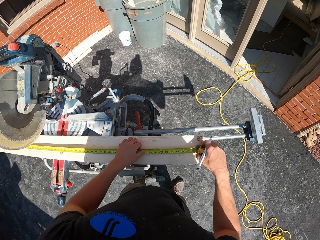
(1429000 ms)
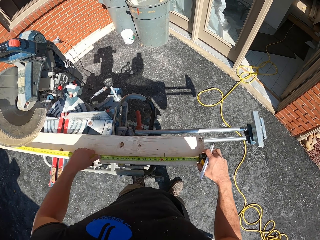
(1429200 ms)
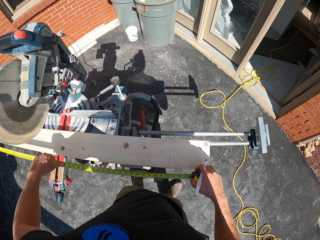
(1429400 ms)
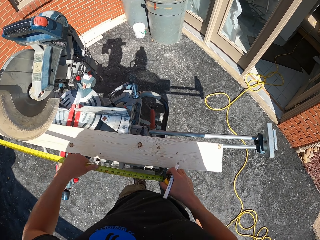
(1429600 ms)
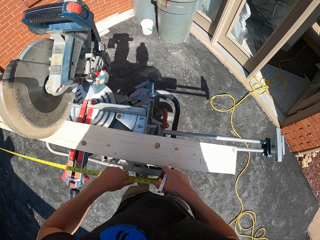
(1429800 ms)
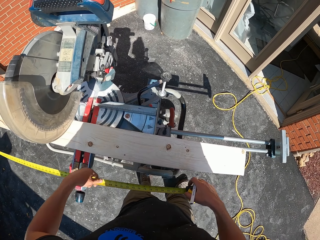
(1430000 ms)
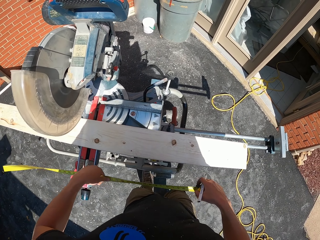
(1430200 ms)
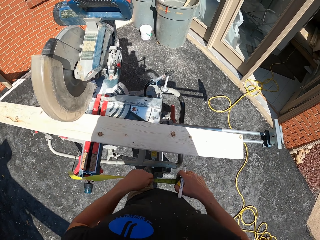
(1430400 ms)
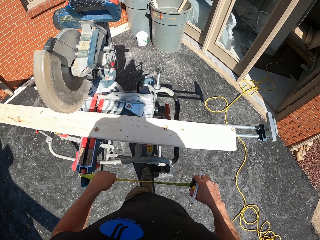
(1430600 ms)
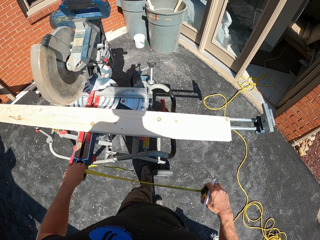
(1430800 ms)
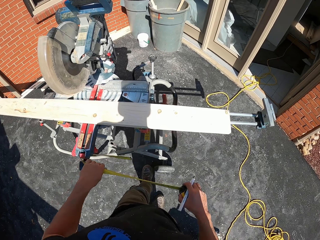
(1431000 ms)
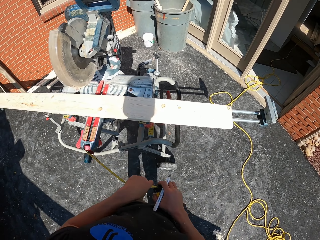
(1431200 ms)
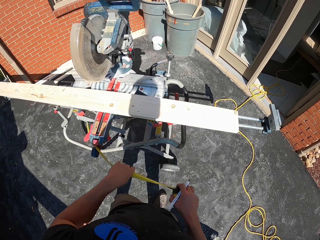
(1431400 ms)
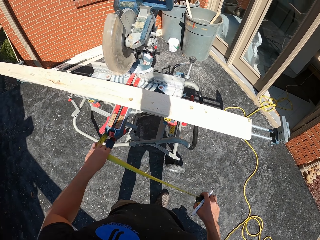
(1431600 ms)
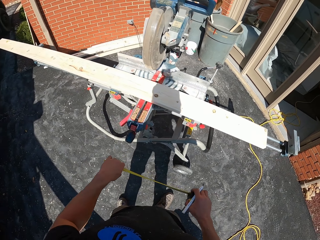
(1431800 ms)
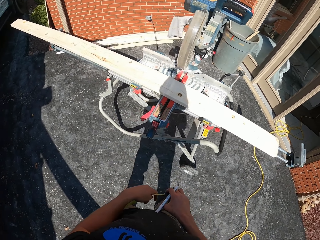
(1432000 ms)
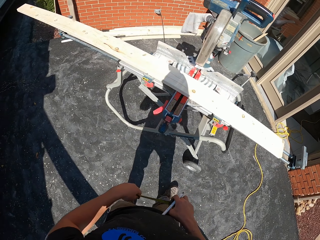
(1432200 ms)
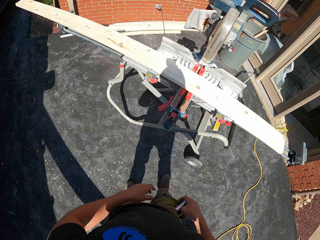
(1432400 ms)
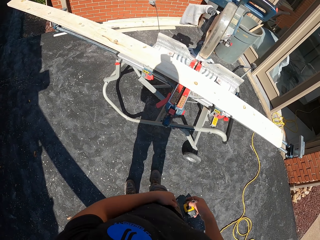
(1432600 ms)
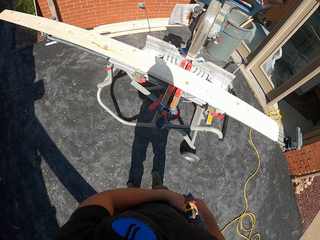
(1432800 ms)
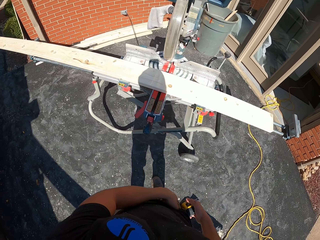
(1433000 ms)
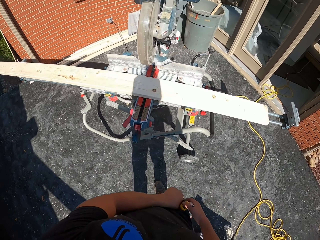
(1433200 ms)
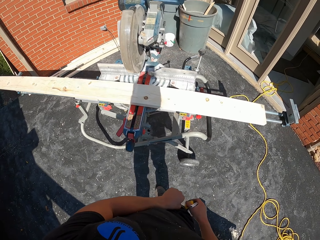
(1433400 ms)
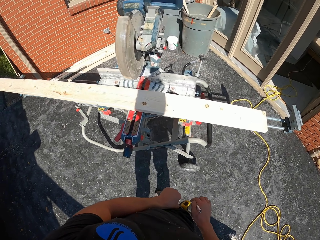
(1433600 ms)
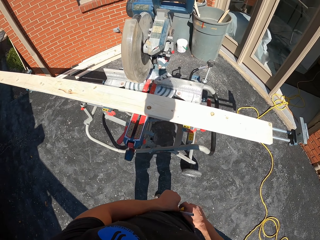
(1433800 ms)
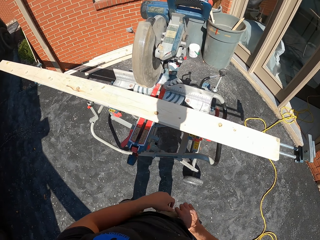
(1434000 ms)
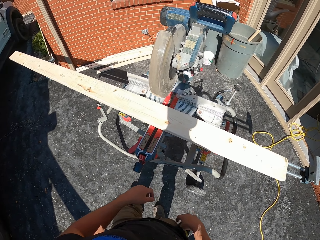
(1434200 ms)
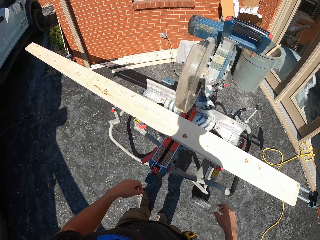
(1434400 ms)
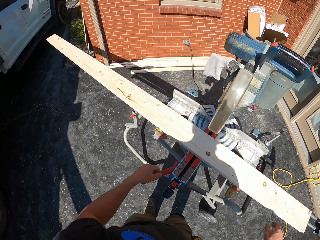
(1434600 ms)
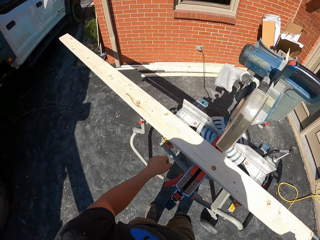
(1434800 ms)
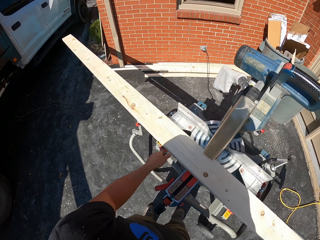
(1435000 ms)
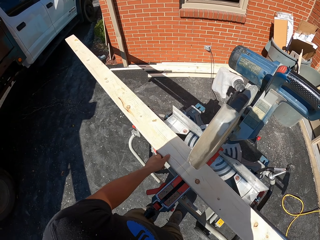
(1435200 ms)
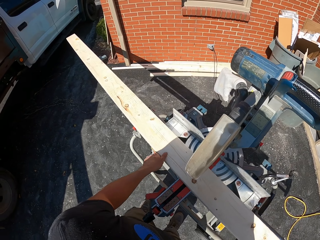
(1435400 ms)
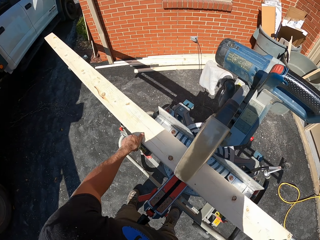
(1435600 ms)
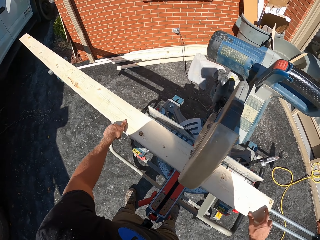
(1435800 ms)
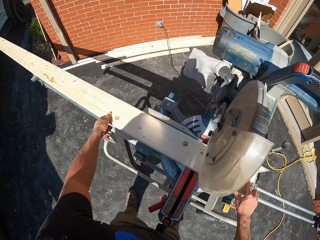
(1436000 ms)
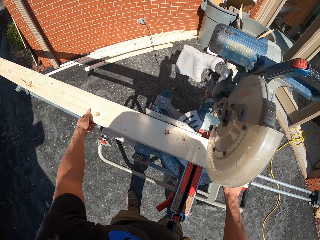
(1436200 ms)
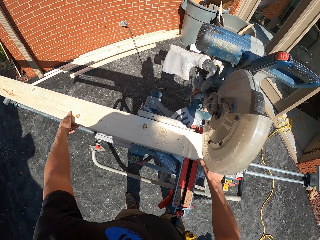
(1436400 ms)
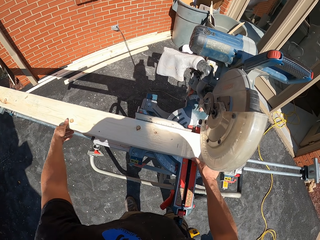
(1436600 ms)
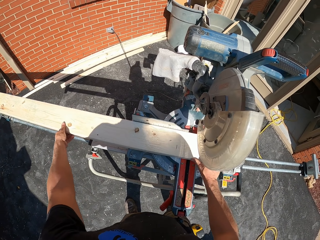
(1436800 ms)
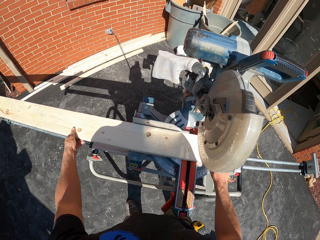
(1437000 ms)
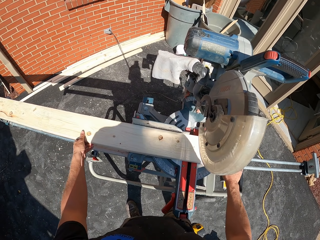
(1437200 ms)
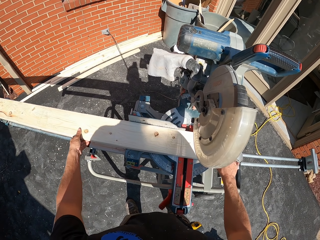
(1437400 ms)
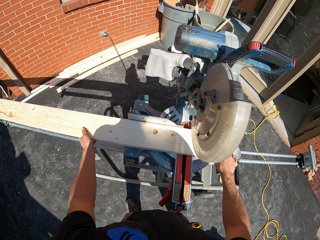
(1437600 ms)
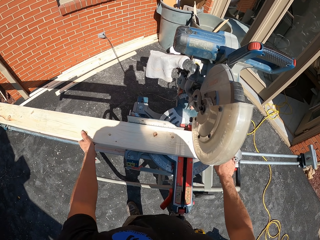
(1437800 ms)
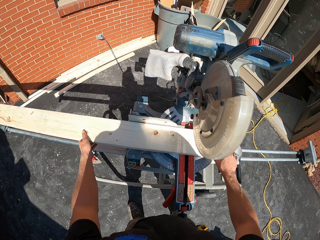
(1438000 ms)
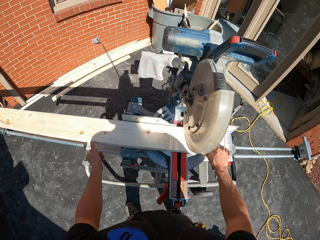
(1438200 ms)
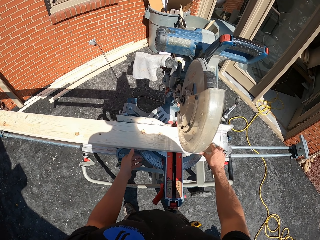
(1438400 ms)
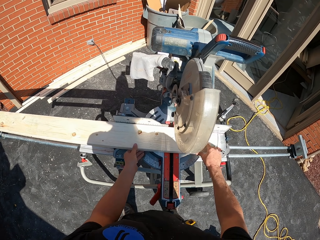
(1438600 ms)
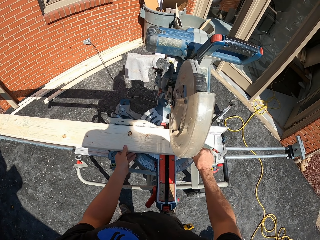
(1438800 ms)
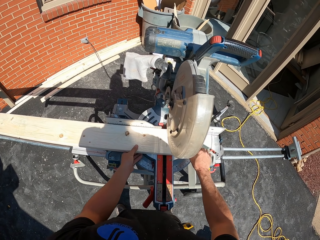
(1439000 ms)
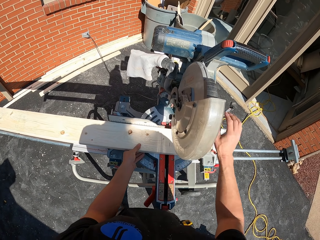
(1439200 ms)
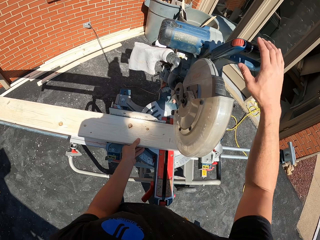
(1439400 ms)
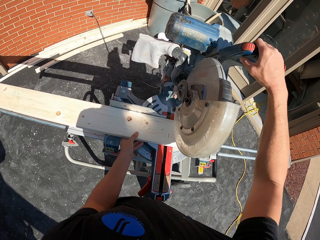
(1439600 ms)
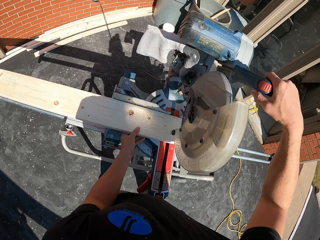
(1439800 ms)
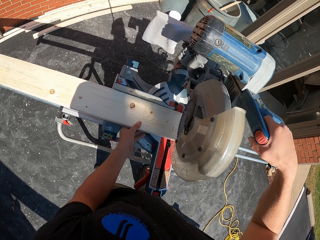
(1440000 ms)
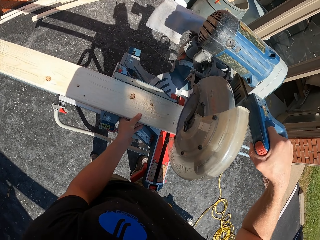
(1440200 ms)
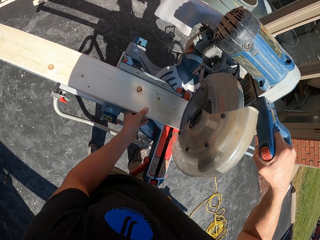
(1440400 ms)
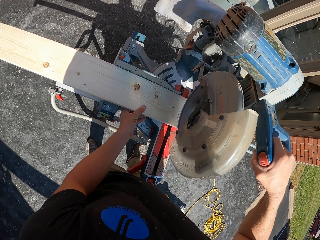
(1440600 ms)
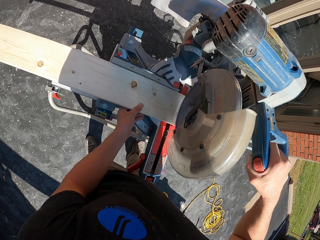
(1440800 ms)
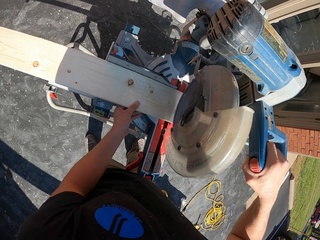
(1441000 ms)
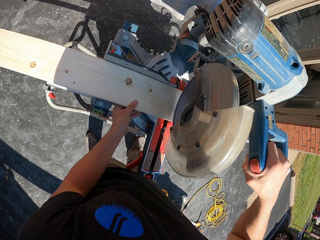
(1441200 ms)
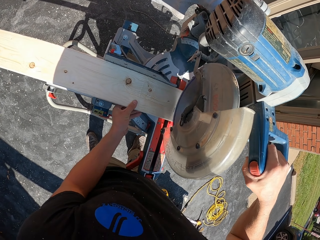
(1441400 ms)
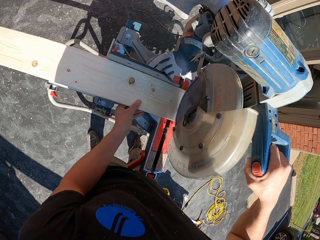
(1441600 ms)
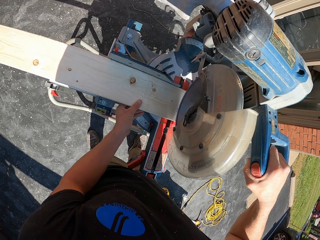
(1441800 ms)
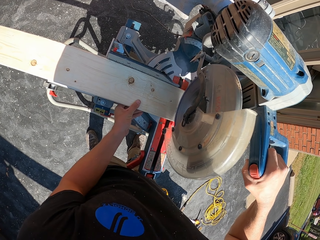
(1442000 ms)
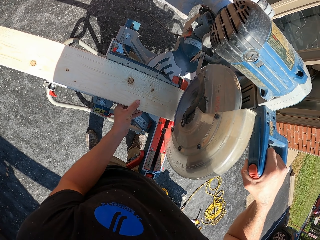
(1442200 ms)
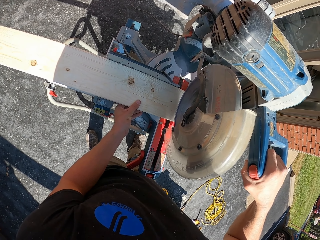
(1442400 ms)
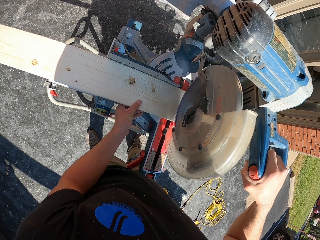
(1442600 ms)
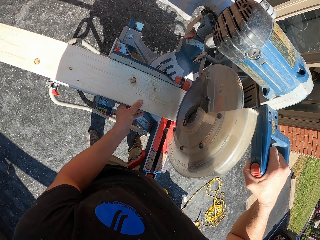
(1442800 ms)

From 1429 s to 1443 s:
The camera wearer picks up a tape measure. They push the tape measure back. They move around. They put the tape measure on the pocket. They put the marker away. They move around. They move the wood on the table wood cutter machine. They lower the circular saw blade.

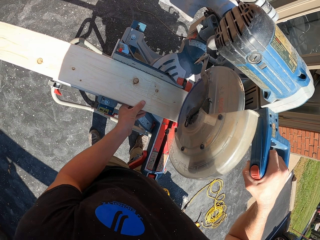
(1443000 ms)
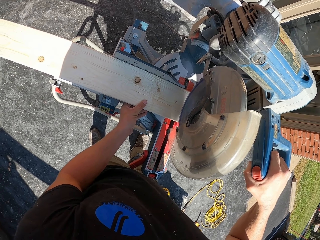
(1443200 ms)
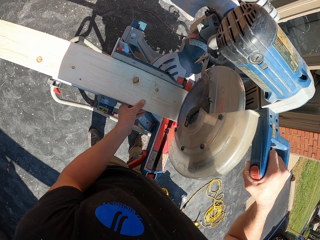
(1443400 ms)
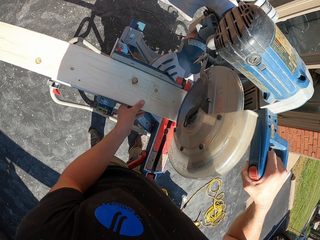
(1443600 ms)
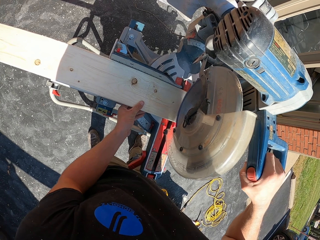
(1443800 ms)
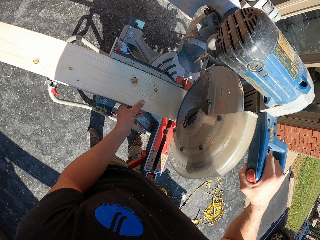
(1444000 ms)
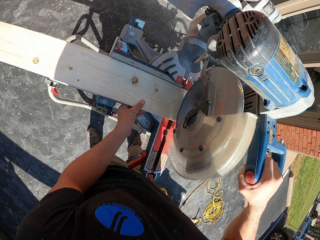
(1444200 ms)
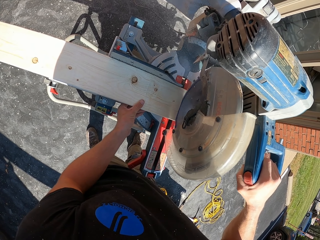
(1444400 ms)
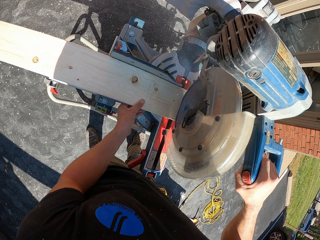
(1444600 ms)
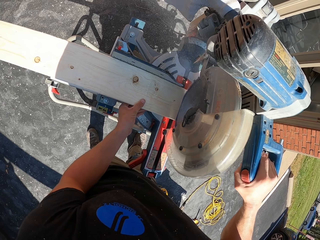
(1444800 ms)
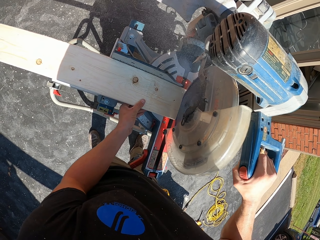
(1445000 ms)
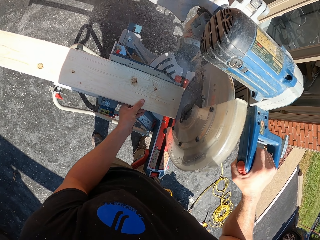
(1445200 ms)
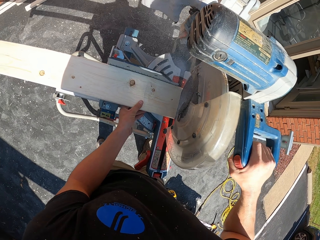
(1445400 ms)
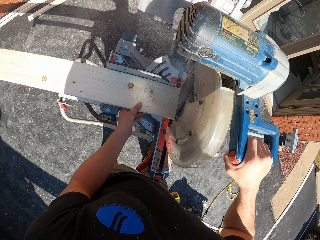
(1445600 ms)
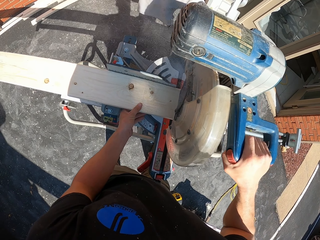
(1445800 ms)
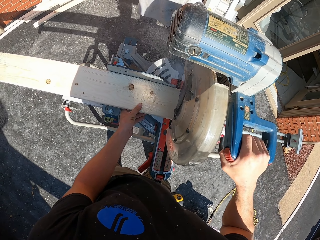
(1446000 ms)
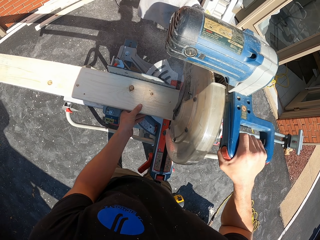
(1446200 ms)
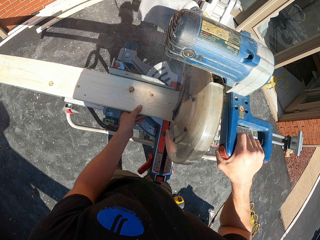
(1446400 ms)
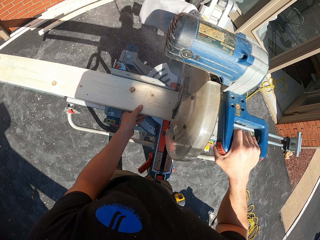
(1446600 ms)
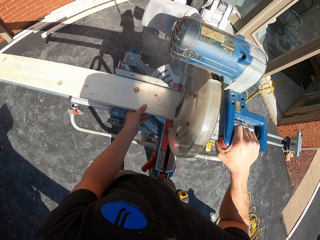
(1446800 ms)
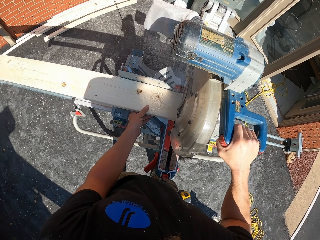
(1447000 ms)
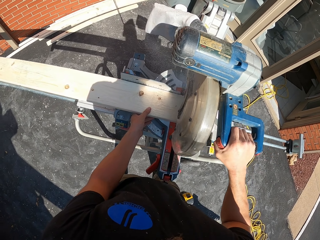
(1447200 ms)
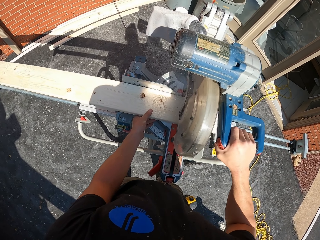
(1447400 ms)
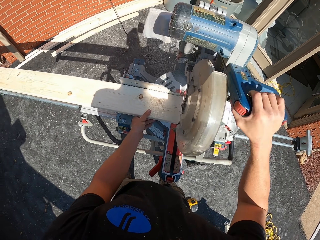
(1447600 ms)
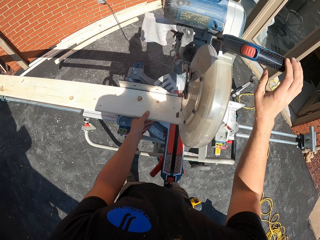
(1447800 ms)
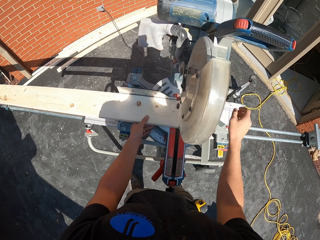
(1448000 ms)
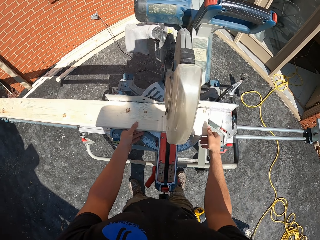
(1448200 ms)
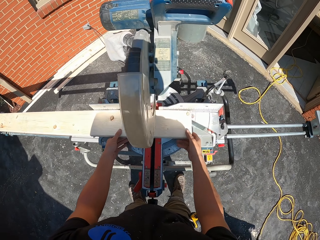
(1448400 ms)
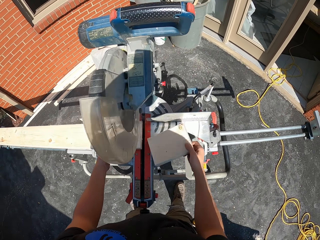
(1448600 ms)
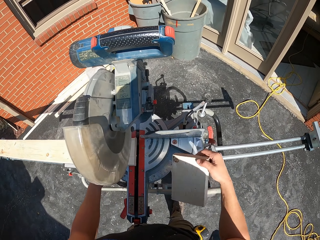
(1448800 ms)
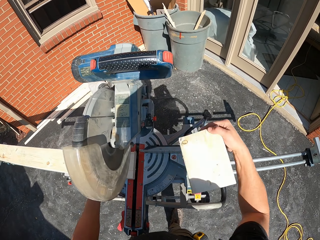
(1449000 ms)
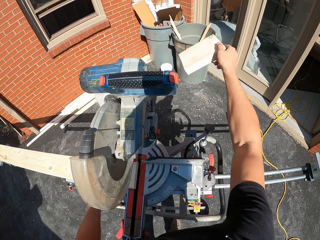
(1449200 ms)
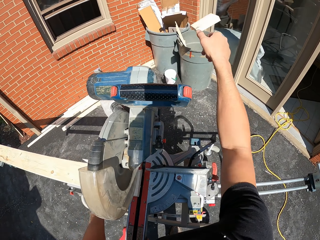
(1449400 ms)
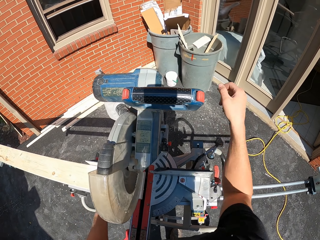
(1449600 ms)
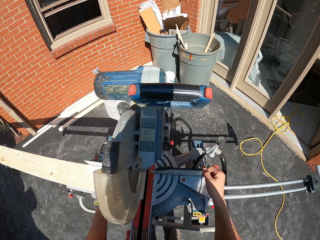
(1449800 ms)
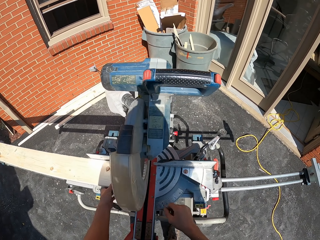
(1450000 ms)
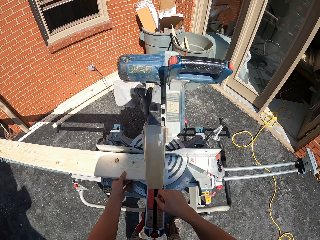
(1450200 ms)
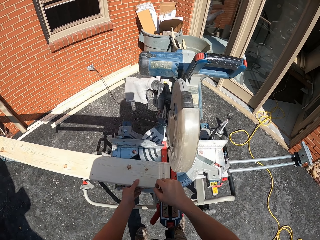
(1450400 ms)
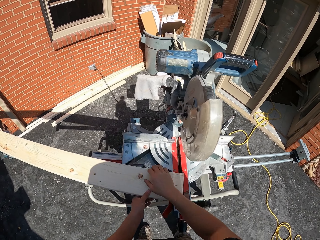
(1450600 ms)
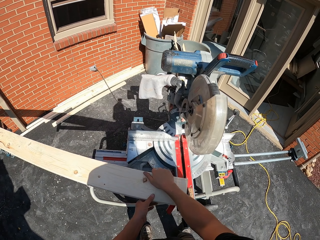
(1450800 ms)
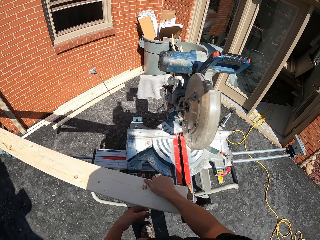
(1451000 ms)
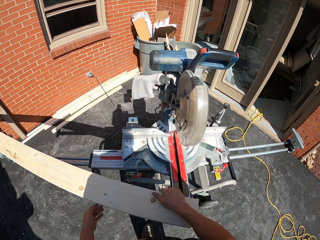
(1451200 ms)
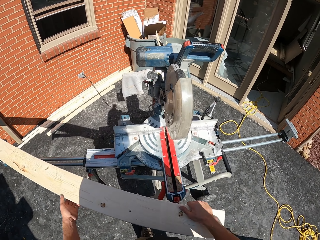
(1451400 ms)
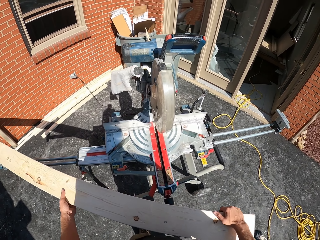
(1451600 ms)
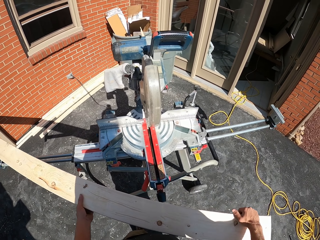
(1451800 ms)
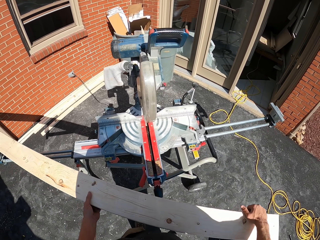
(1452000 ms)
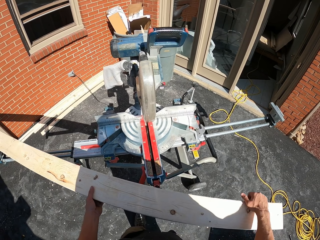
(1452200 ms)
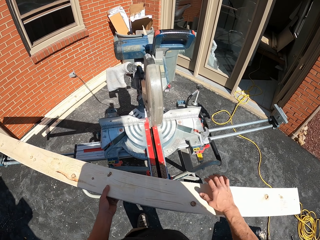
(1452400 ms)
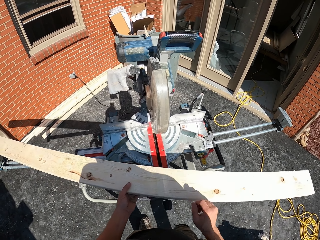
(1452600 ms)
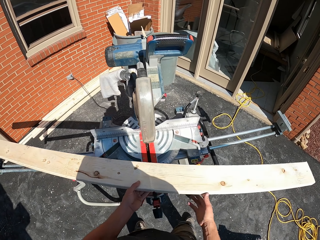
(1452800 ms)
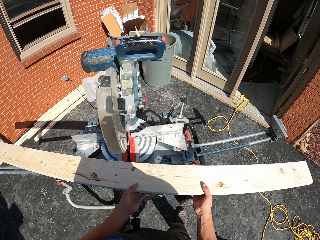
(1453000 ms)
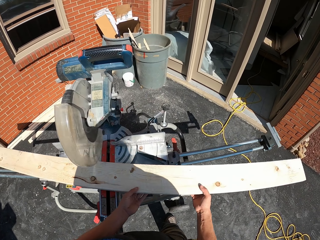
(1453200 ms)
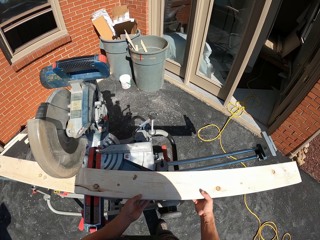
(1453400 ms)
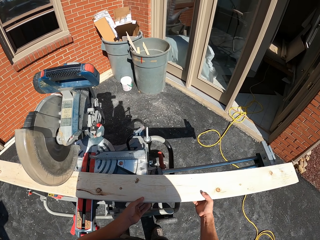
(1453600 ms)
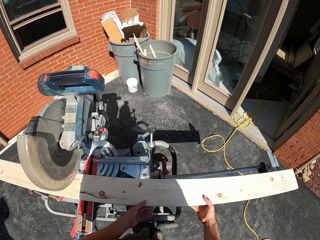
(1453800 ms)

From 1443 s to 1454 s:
The camera wearer cuts the wood with the table wood cutter machine. They lift the cutter. They release the circular saw handle. They pick up the wood on the table wood cutter machine. They throw the wood in a waste bin. They move the wood on the table wood cutter machine.
